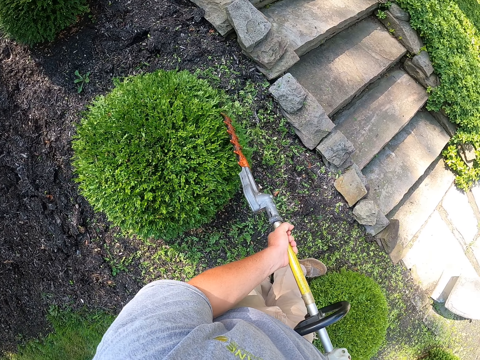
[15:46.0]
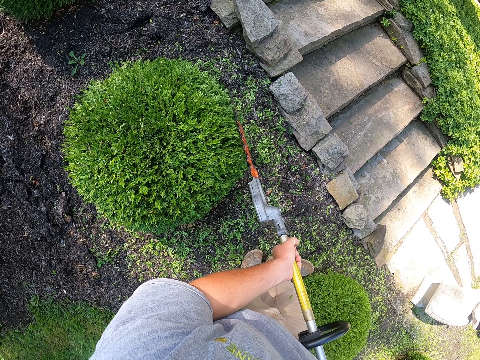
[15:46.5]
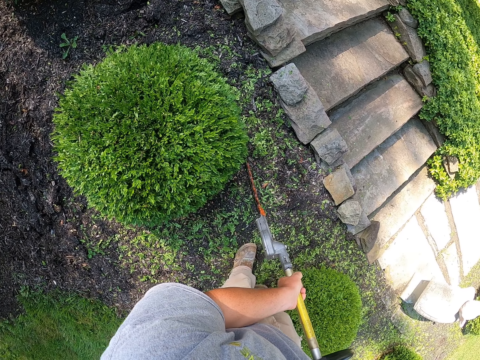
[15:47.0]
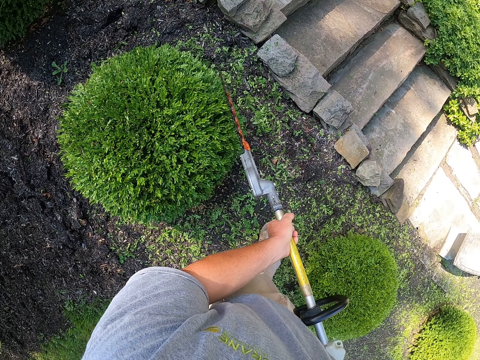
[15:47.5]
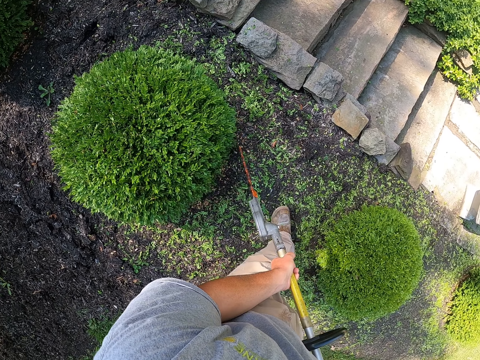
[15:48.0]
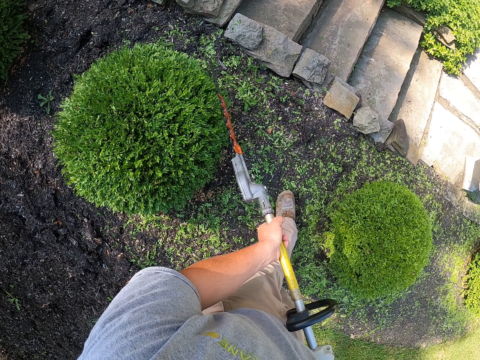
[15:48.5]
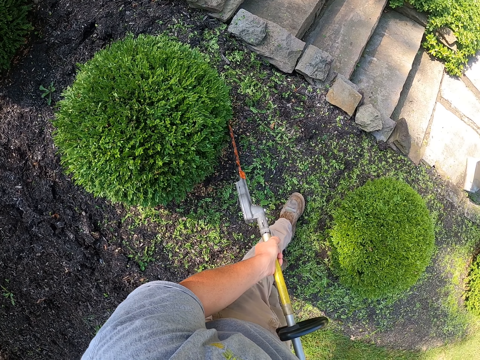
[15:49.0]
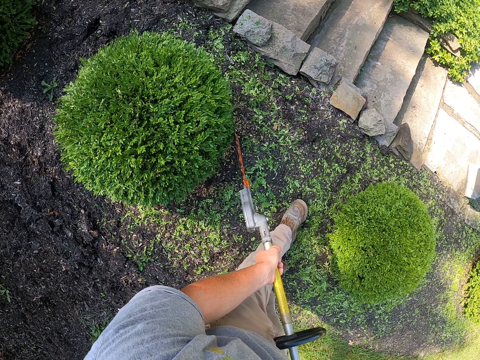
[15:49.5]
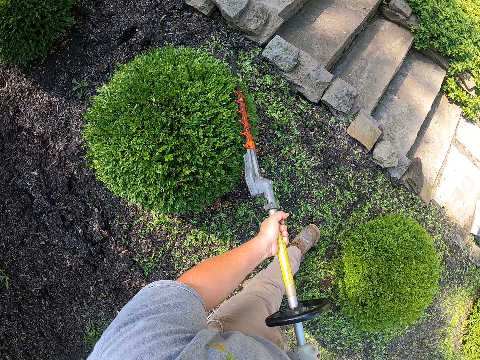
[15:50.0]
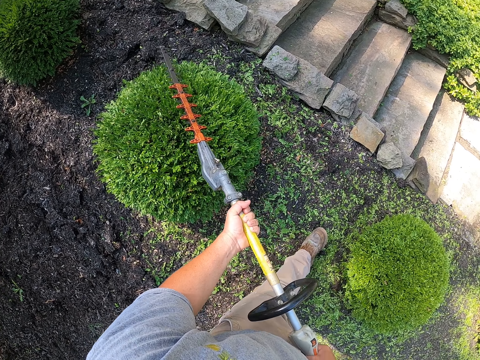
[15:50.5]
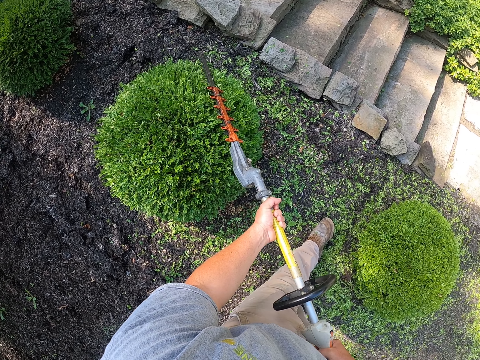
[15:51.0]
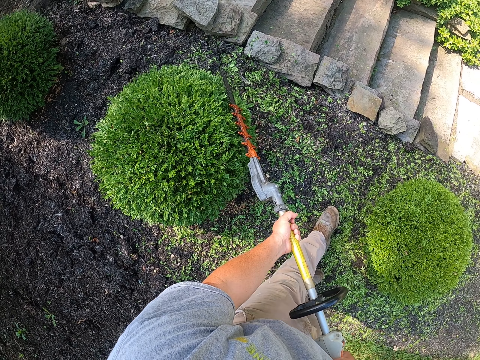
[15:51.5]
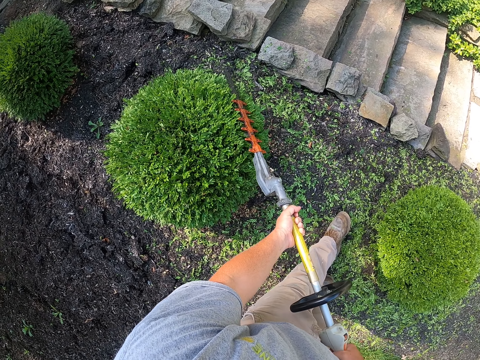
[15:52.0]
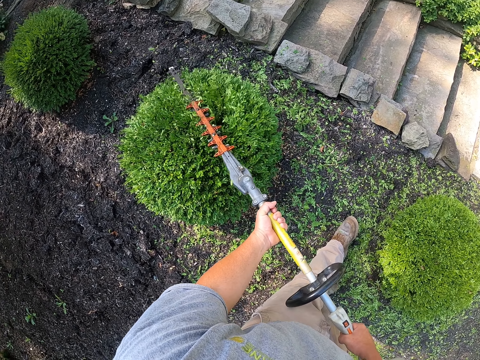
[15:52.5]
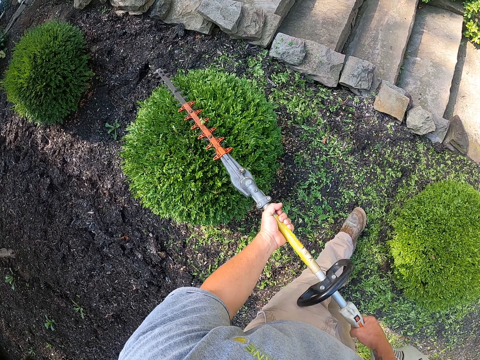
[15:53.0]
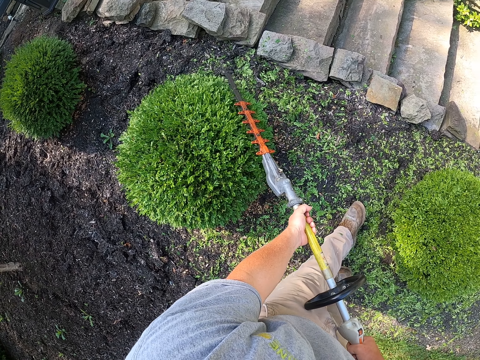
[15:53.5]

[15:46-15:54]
The camera wearer trims the hedge plant all round.

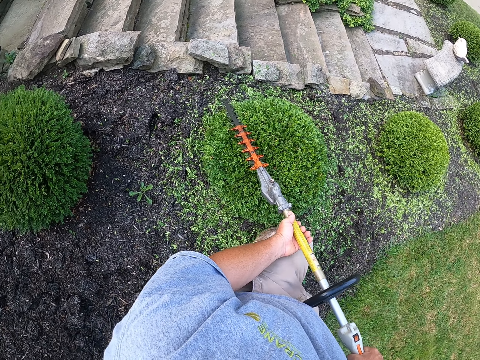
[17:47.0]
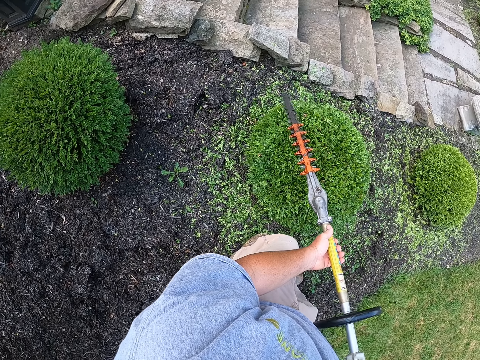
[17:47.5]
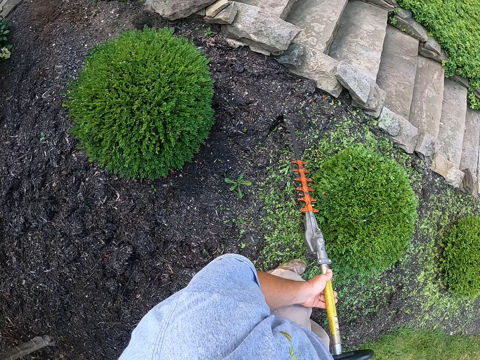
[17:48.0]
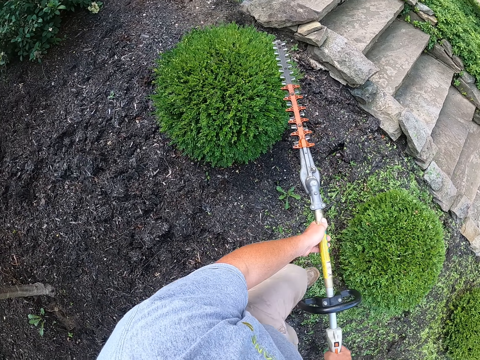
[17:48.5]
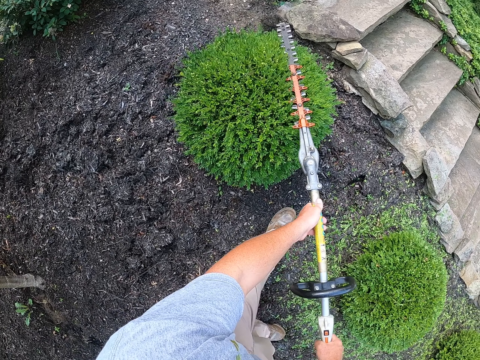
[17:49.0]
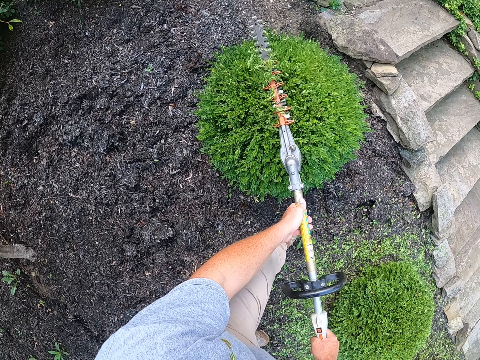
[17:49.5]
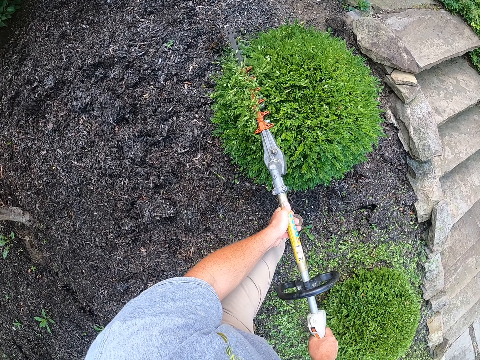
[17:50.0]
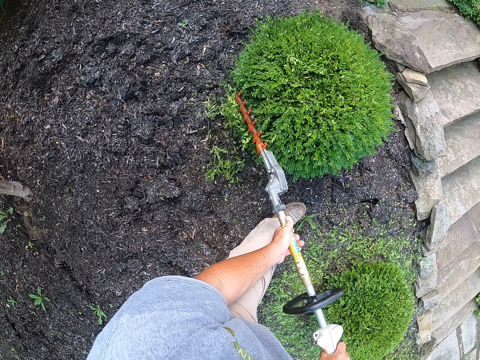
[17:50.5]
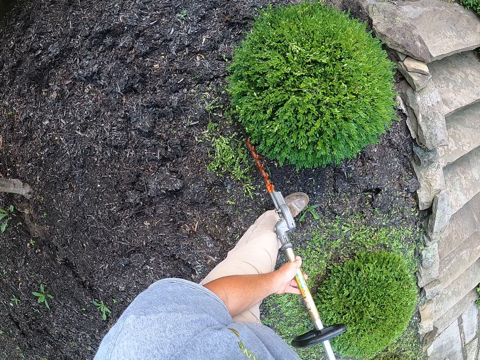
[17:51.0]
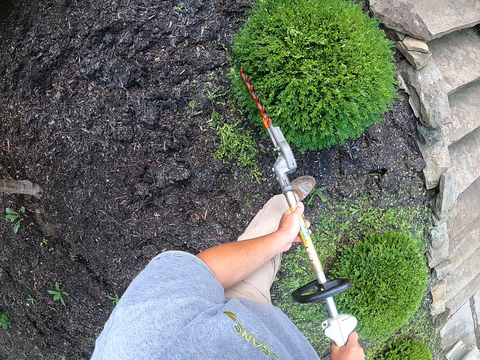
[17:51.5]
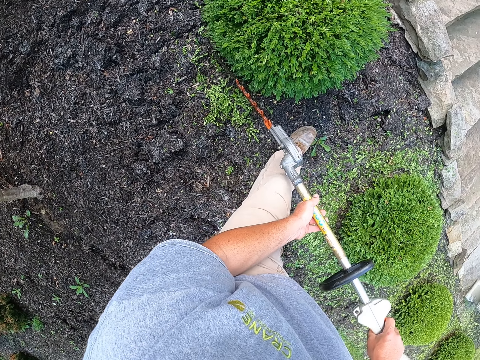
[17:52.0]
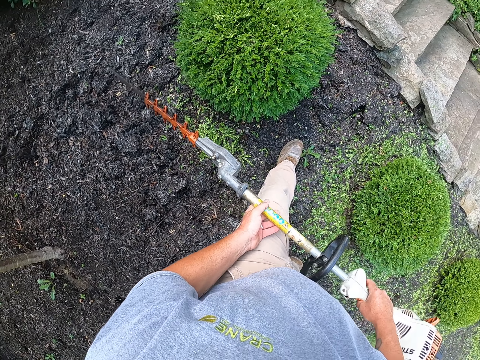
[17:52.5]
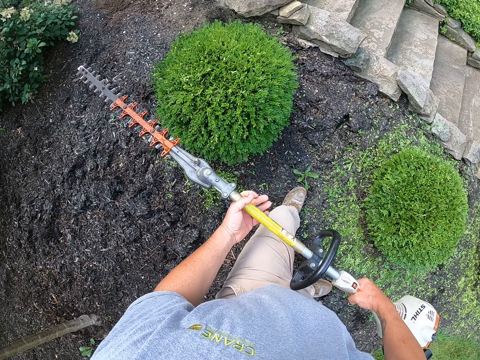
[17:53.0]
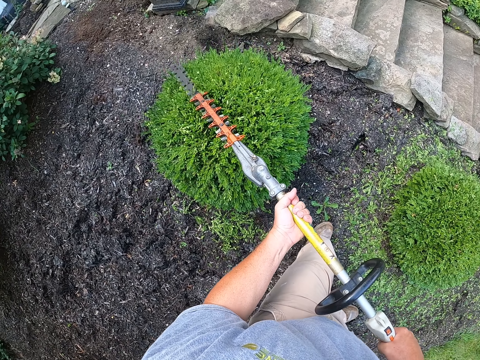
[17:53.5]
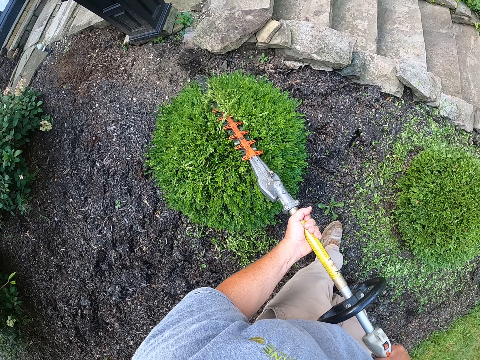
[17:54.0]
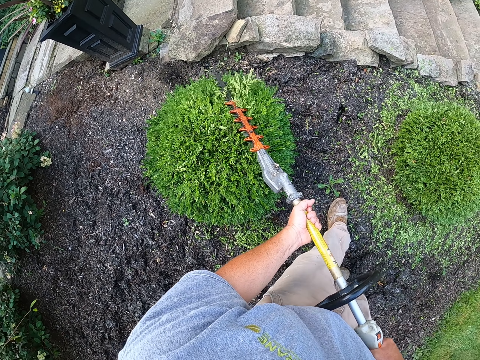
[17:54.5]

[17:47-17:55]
The camera wearer moves to another hedge plant. They trim the hedge plant all round.

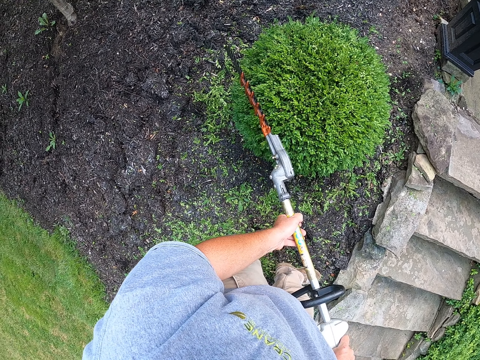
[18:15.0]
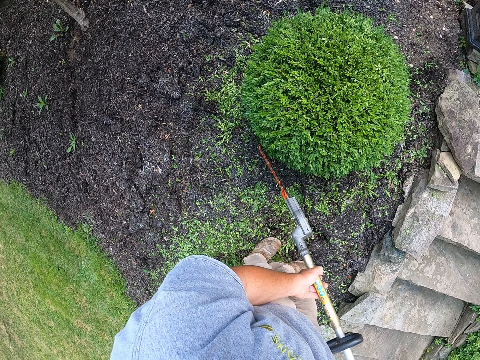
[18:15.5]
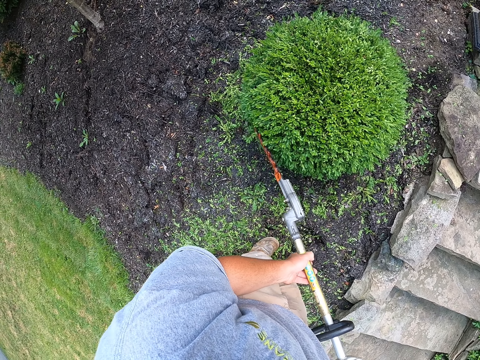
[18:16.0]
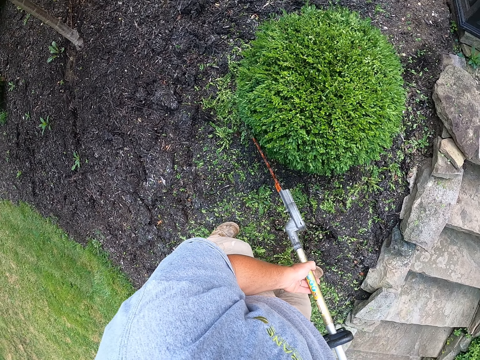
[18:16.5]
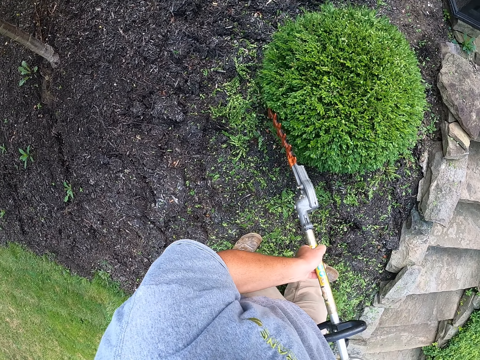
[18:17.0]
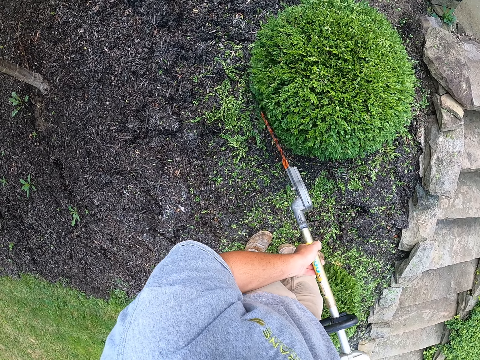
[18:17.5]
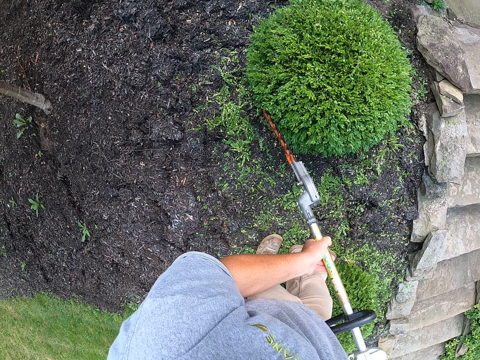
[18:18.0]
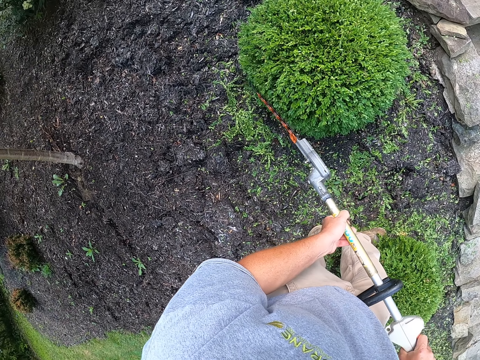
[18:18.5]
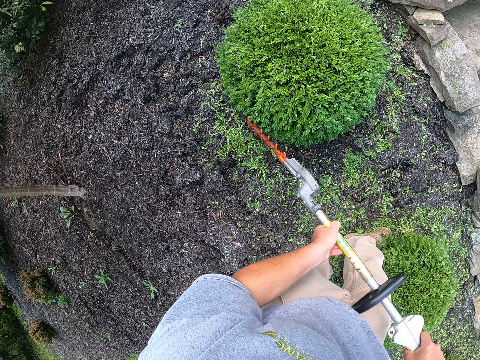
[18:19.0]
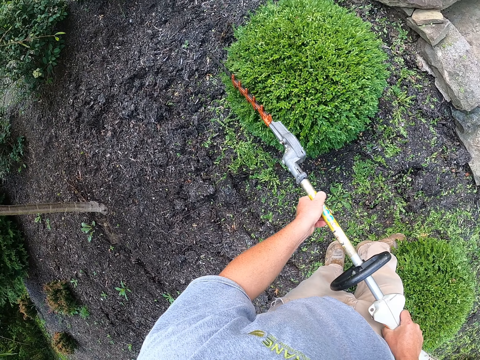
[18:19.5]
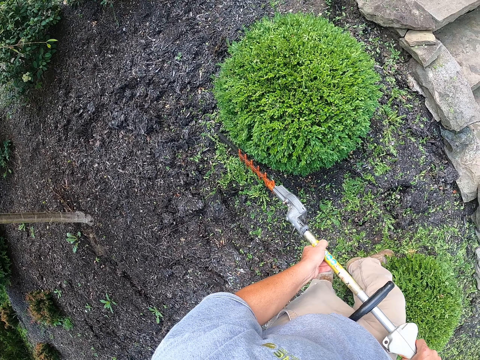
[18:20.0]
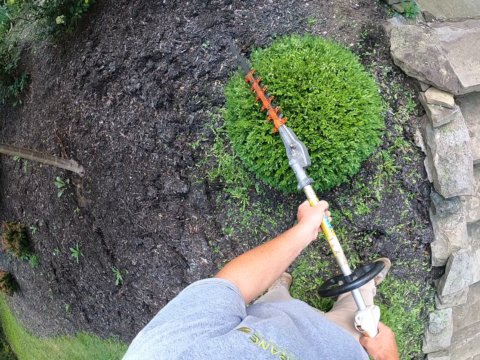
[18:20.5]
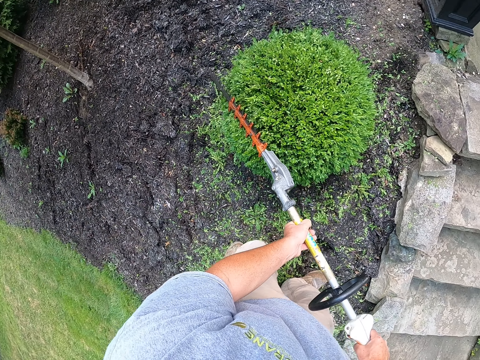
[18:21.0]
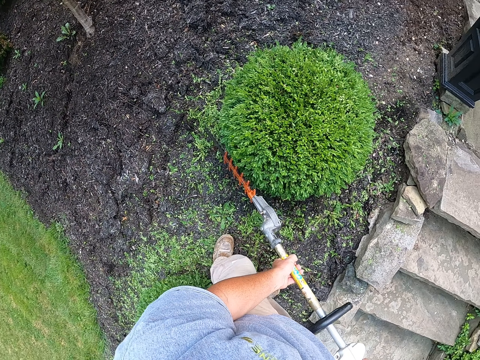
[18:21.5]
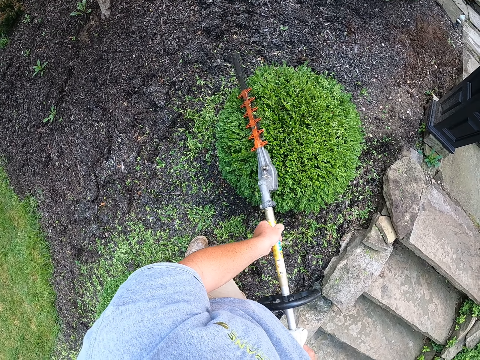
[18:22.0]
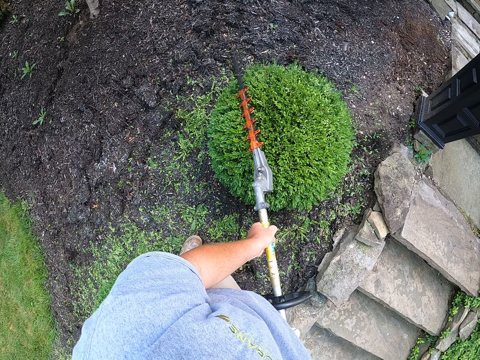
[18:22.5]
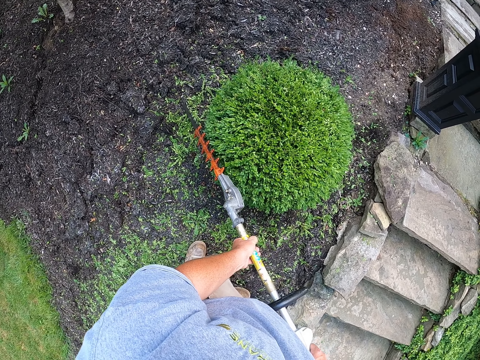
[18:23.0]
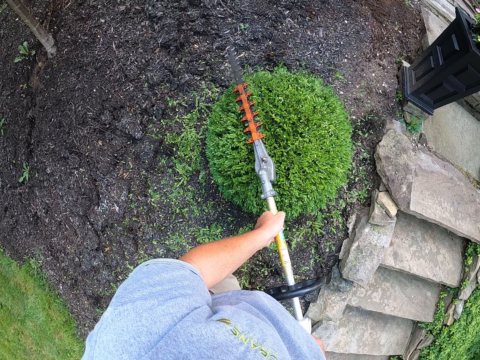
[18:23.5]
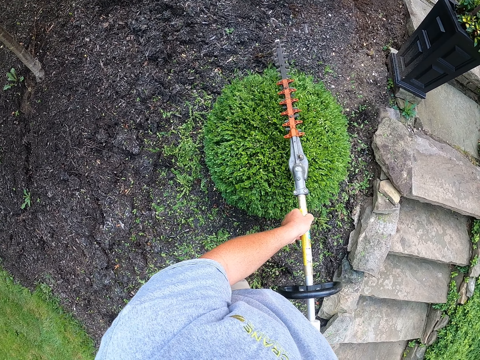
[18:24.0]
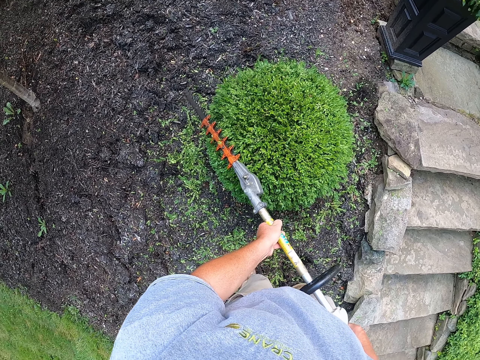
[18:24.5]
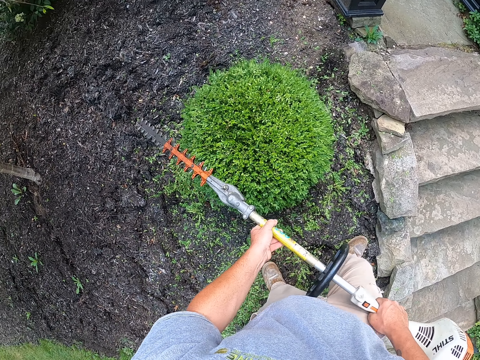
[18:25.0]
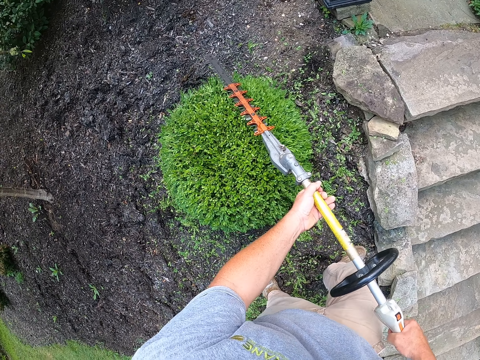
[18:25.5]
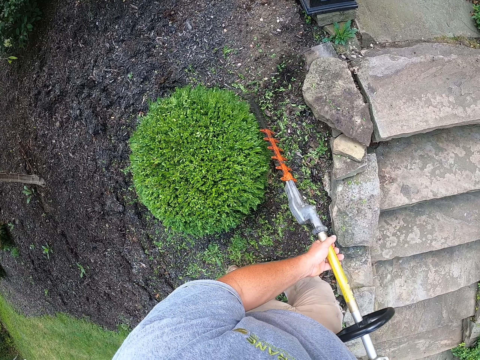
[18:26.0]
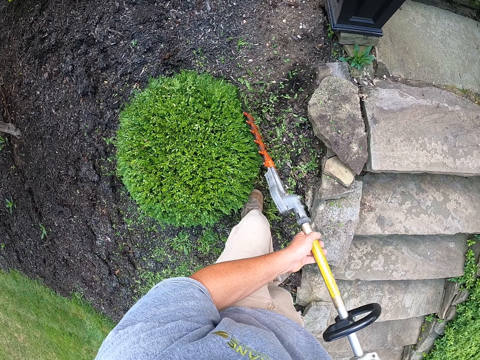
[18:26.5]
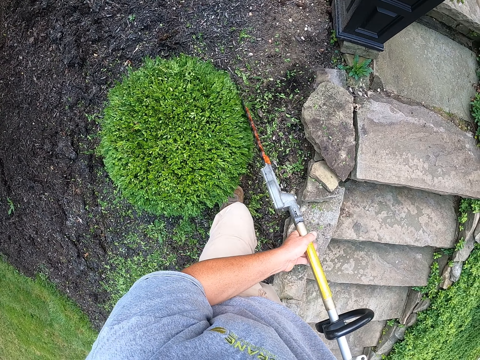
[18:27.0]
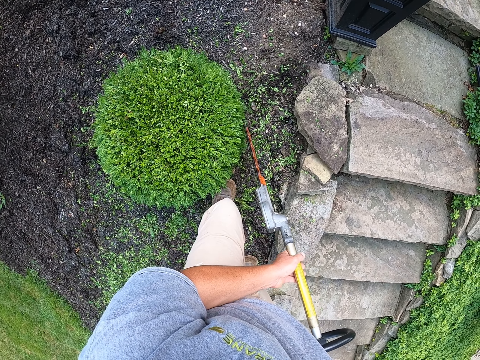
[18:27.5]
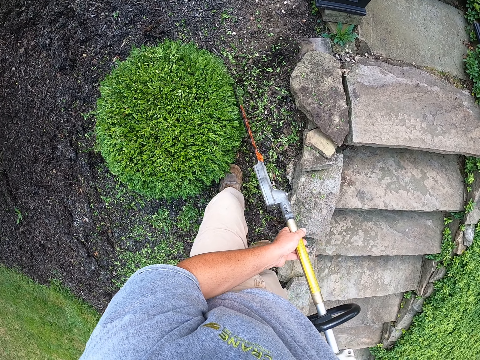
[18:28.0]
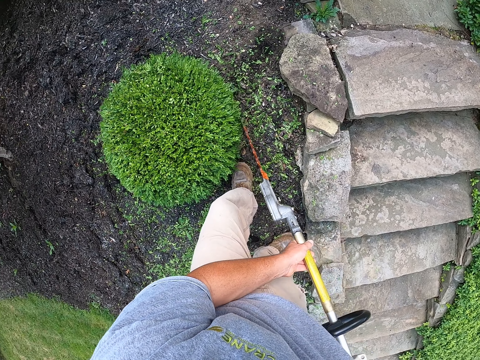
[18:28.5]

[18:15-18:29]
The camera wearer steps backward and trims the tree with a trimmer. They step forward and trim the tree with the trimmer. They step forward and trim the tree with the trimmer.
